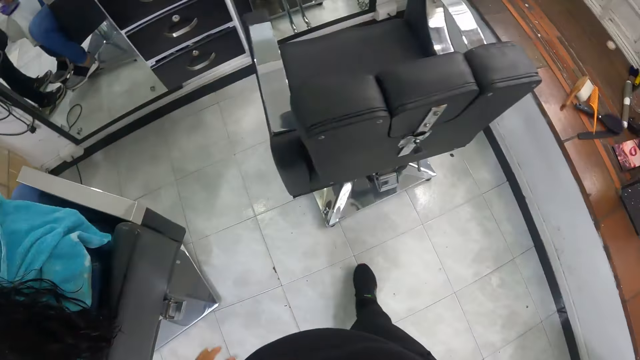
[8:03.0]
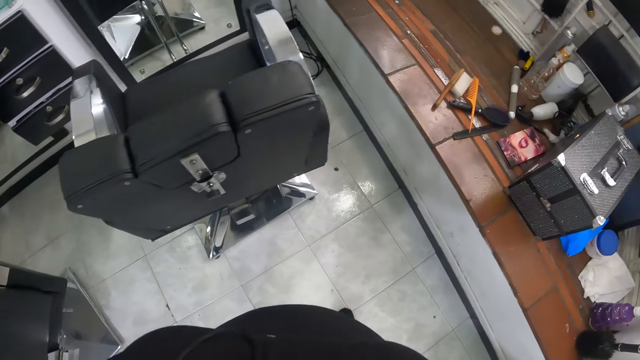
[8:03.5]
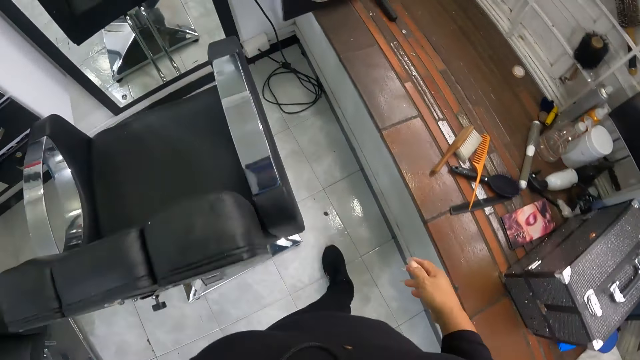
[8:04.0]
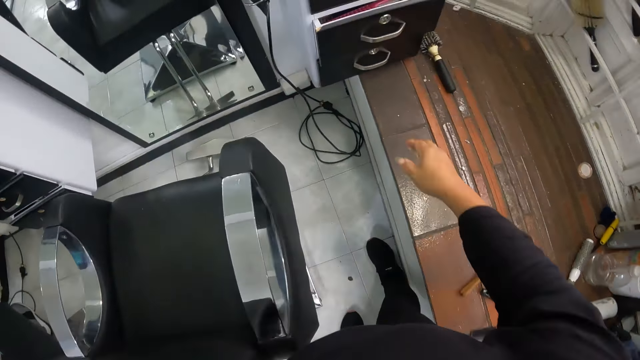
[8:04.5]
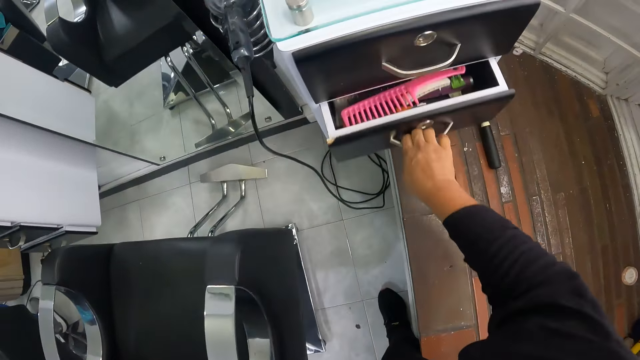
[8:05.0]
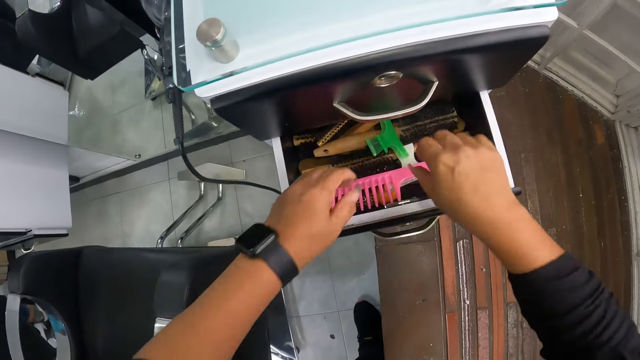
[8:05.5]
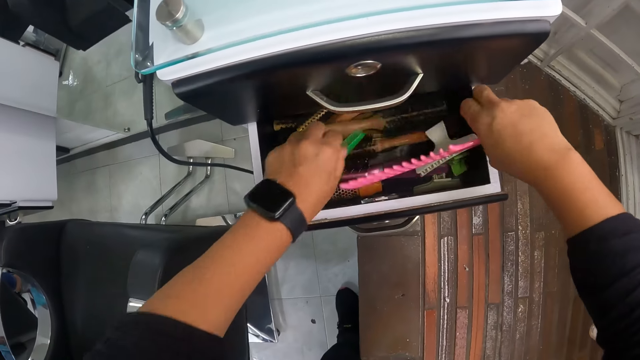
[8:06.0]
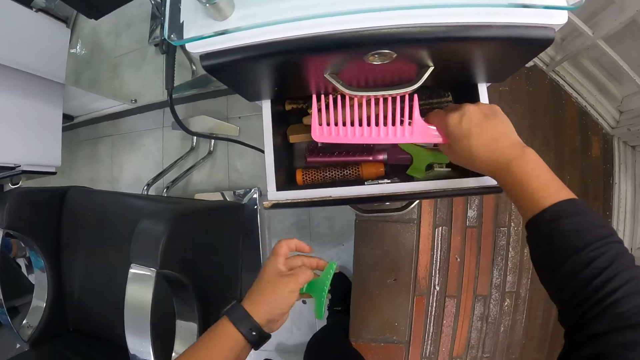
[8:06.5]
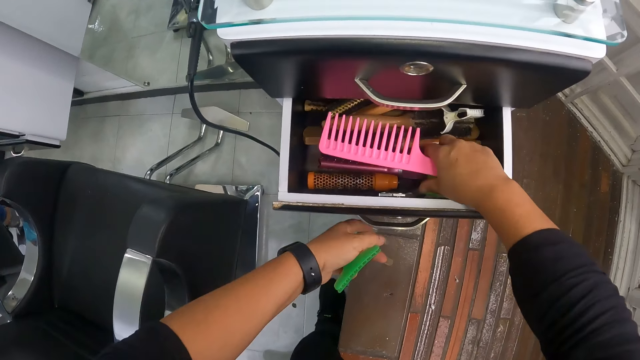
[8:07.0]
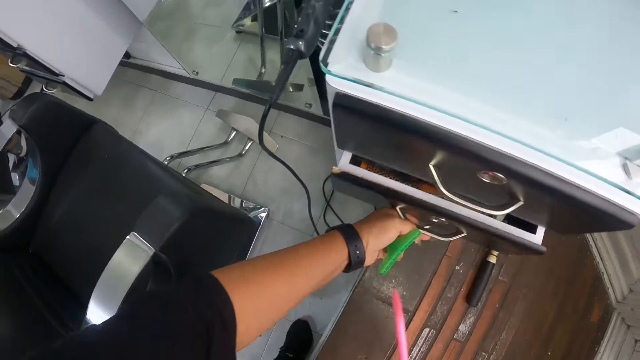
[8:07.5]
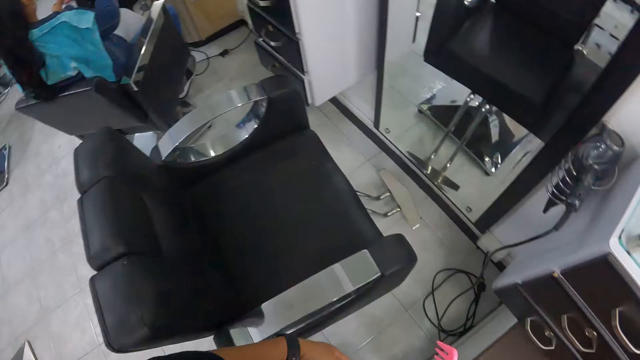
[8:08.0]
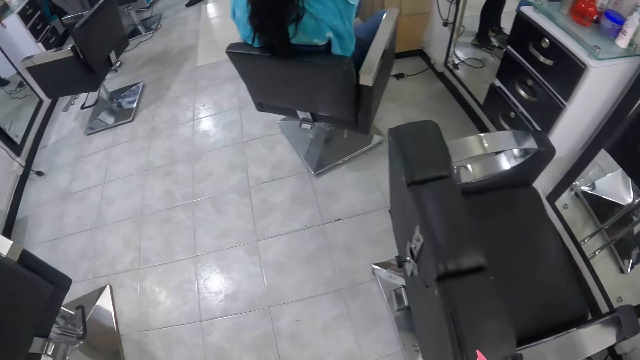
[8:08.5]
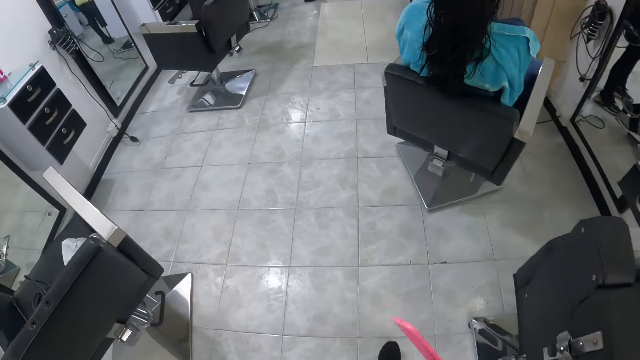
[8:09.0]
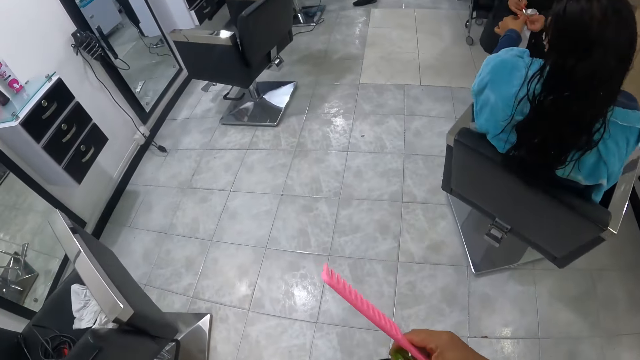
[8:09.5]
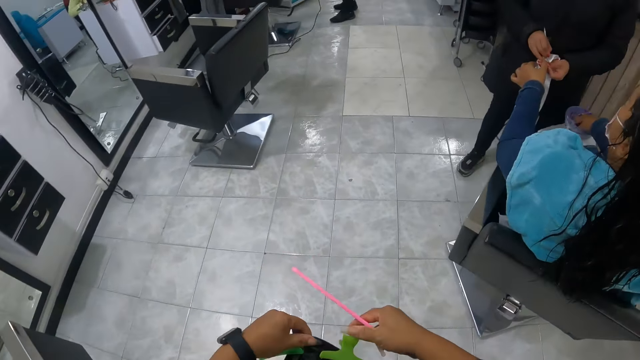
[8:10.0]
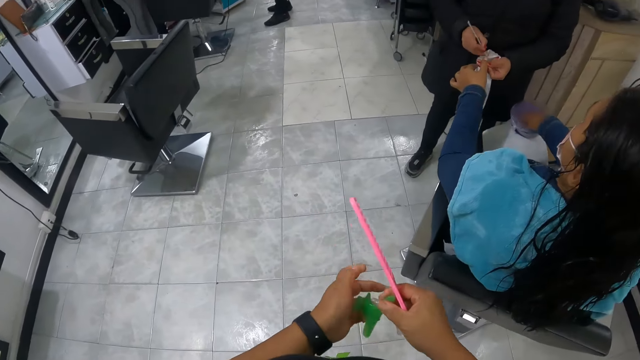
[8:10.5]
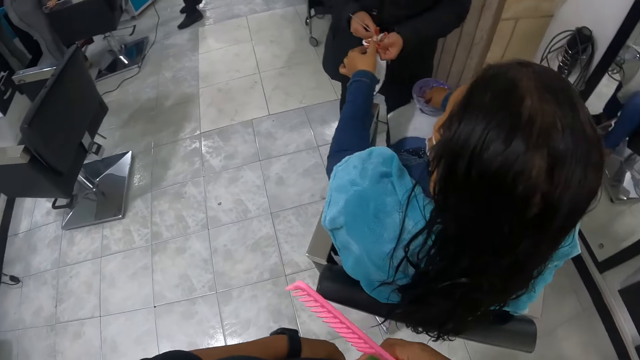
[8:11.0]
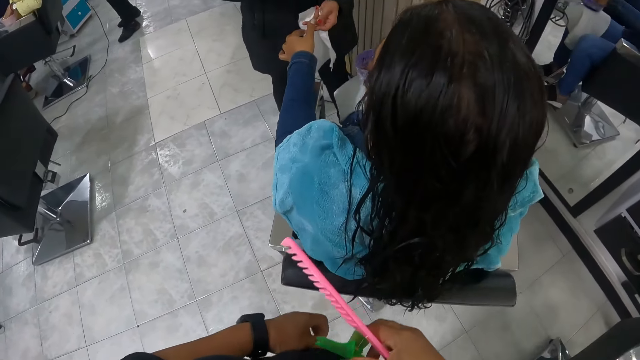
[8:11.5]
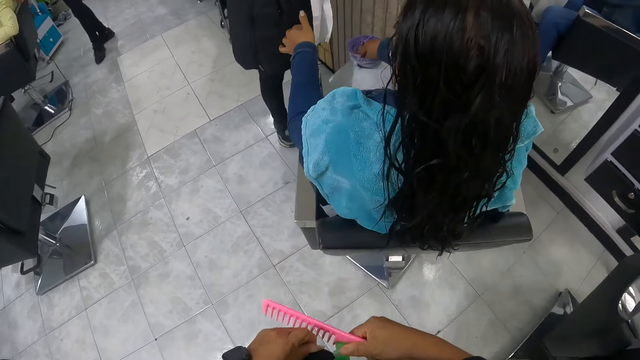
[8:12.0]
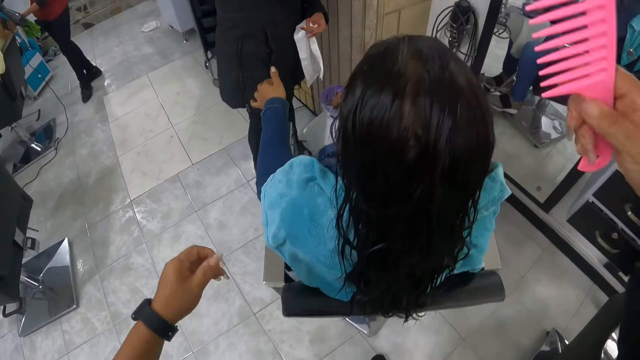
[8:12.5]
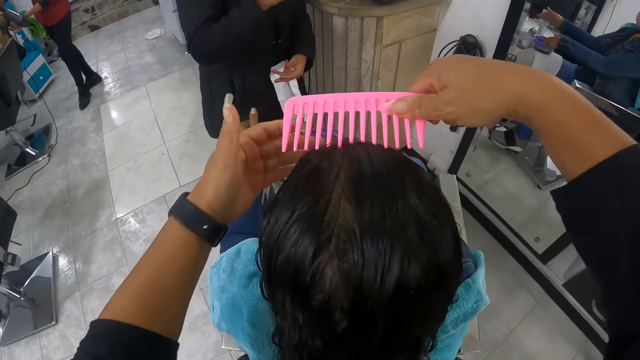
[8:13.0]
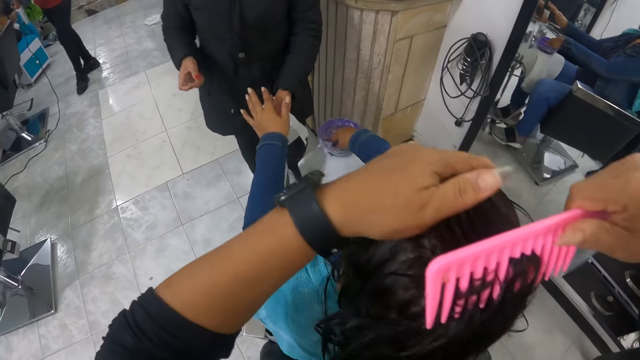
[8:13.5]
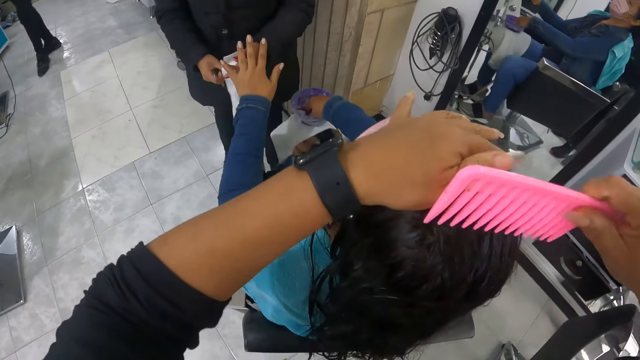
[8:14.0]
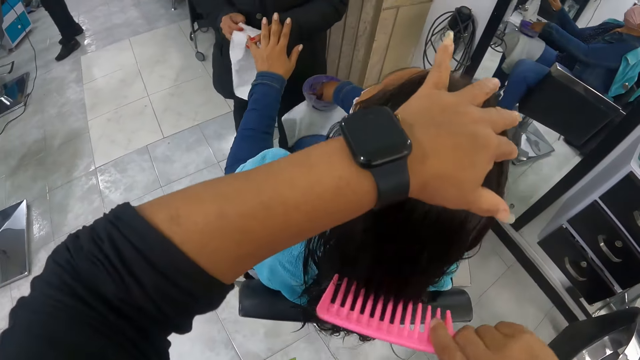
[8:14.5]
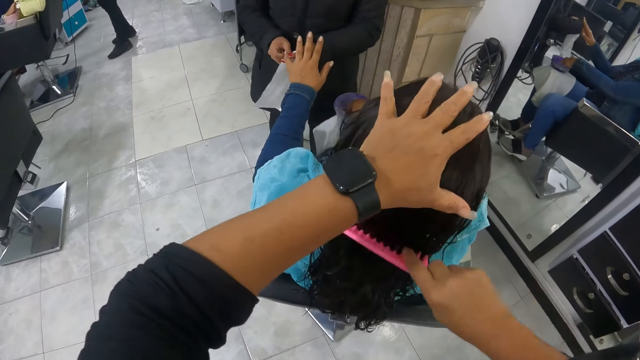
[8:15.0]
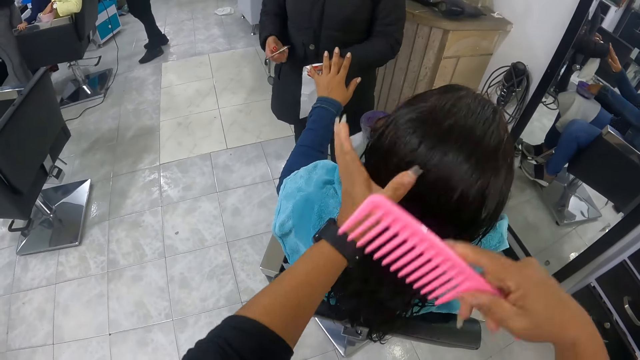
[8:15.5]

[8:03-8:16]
The camera wearer walks around. She opens a drawer with her right hand. She picks up a comb from the drawer and picks up a hairclip from the drawer. She carries the comb with her right hand and carries the hairclip with her left hand. She closes the drawer with her left hand. She walks around. She puts the hairclip in the apron. She combs the woman's hair with the comb in her right hand.

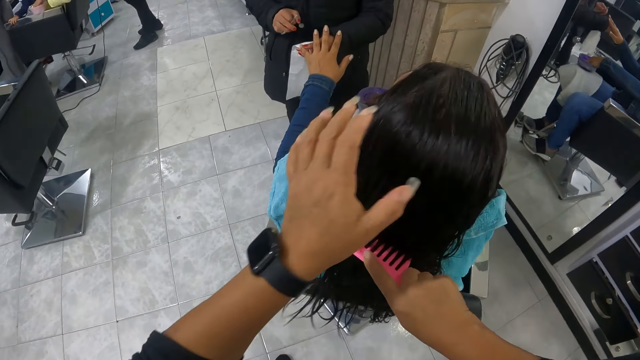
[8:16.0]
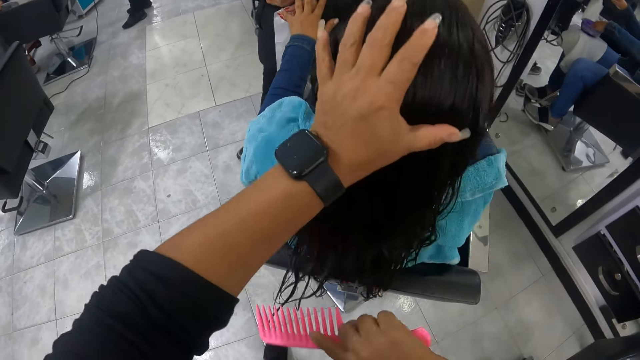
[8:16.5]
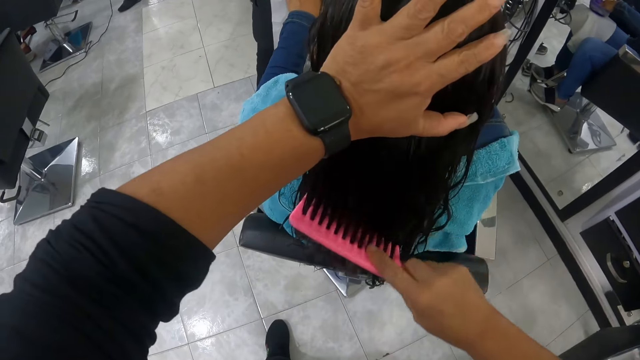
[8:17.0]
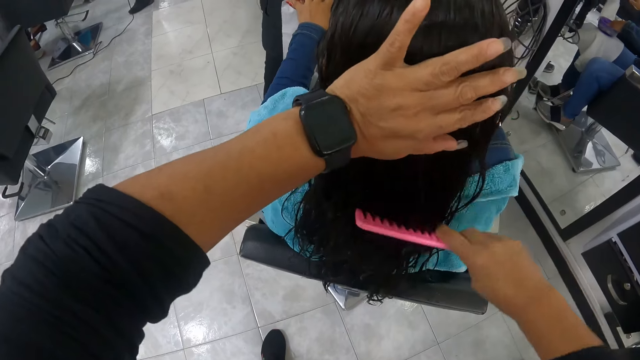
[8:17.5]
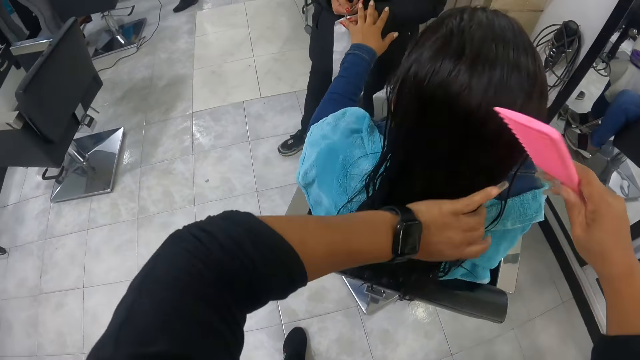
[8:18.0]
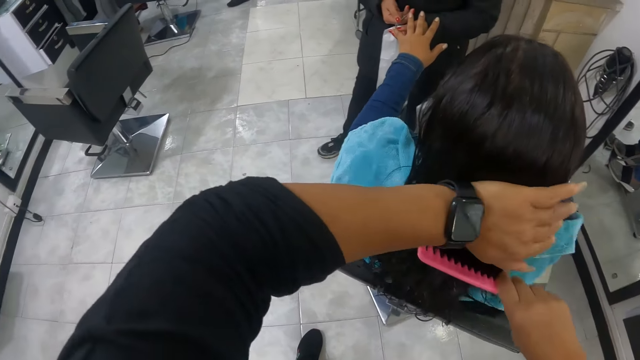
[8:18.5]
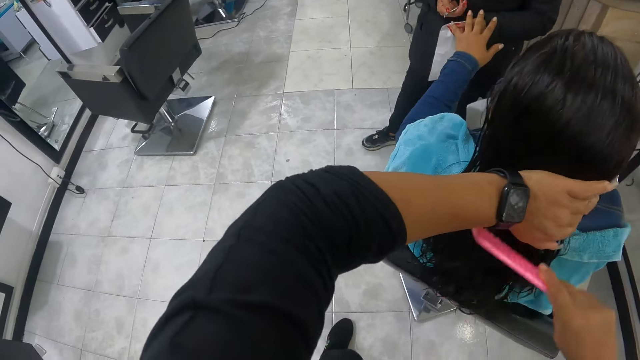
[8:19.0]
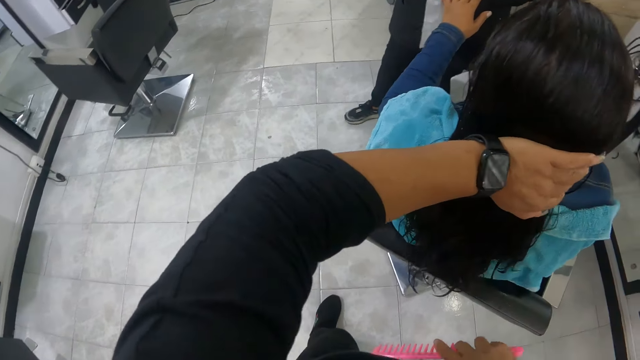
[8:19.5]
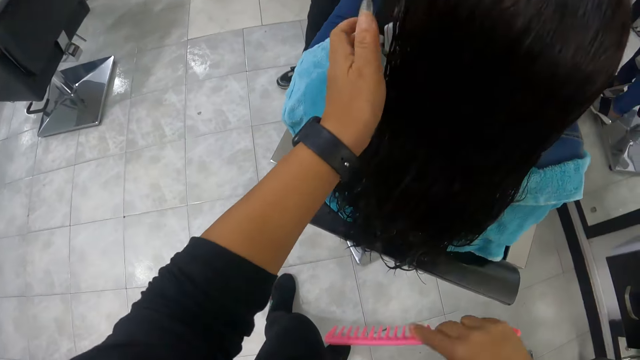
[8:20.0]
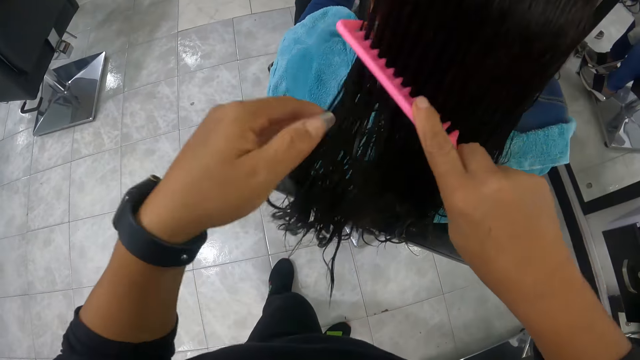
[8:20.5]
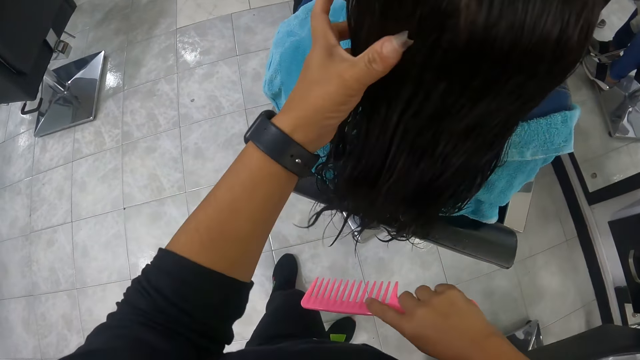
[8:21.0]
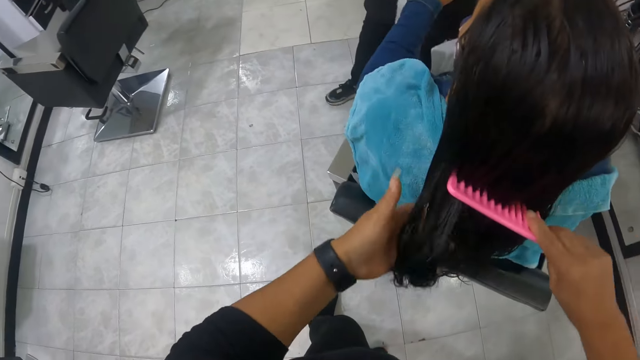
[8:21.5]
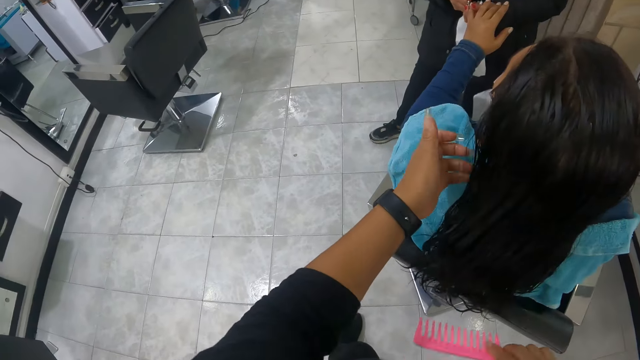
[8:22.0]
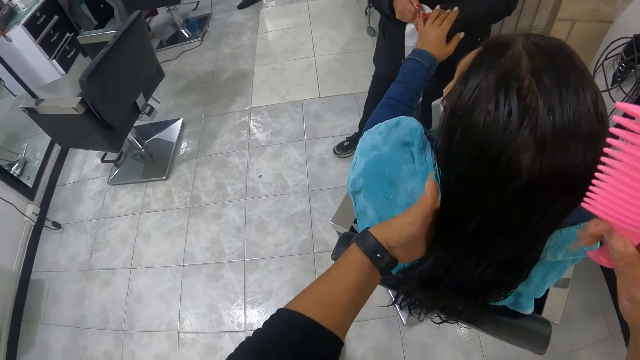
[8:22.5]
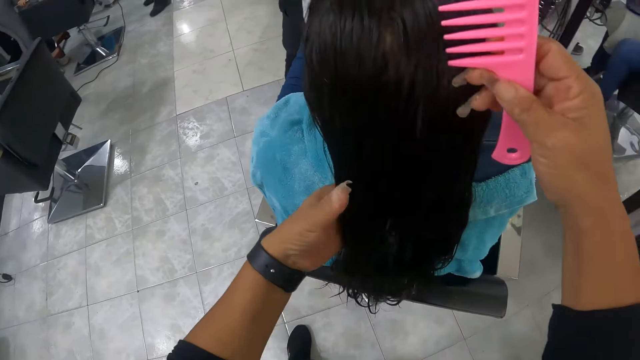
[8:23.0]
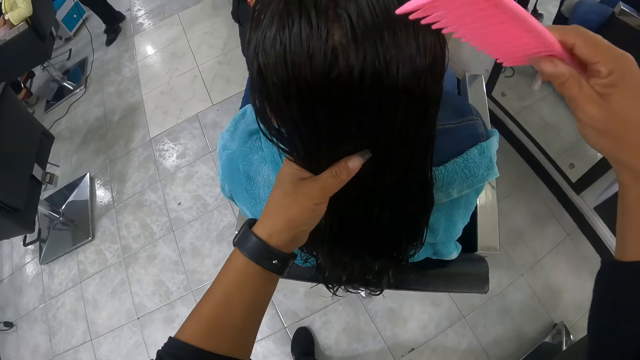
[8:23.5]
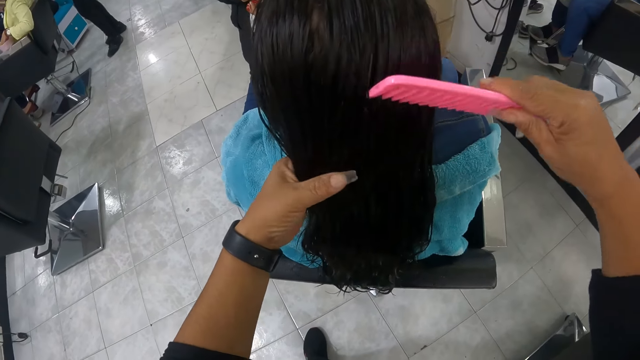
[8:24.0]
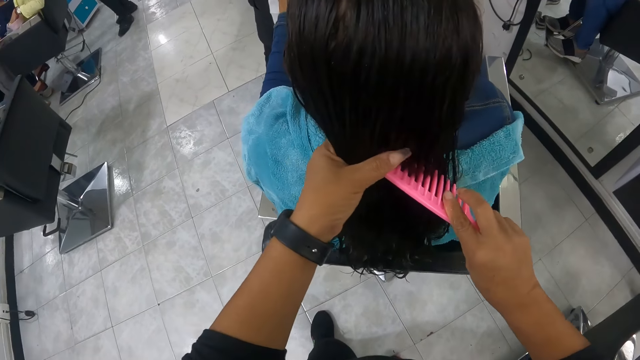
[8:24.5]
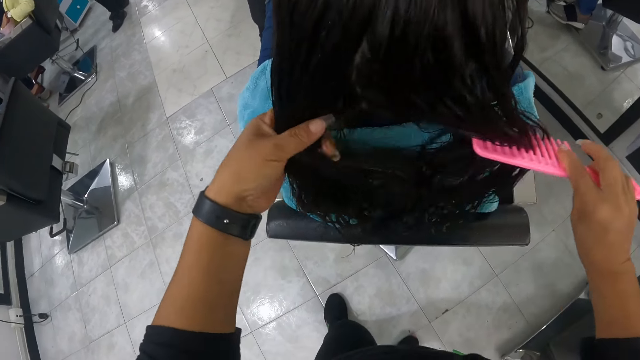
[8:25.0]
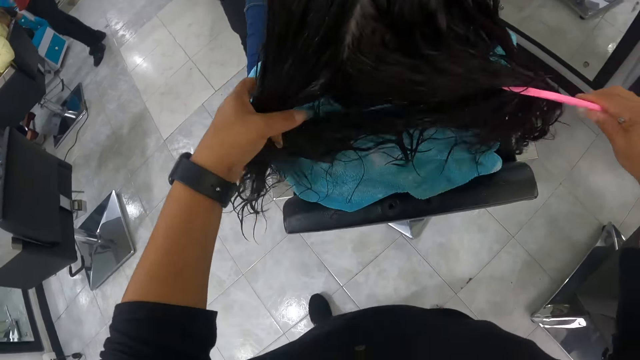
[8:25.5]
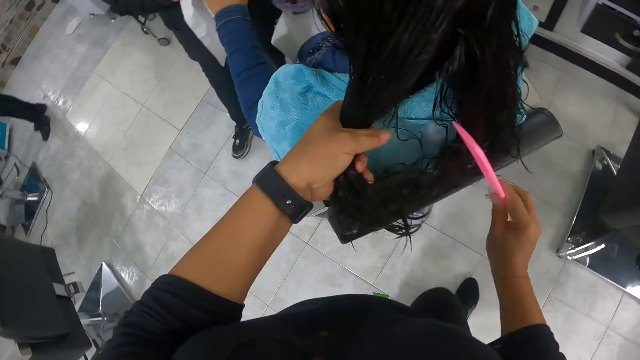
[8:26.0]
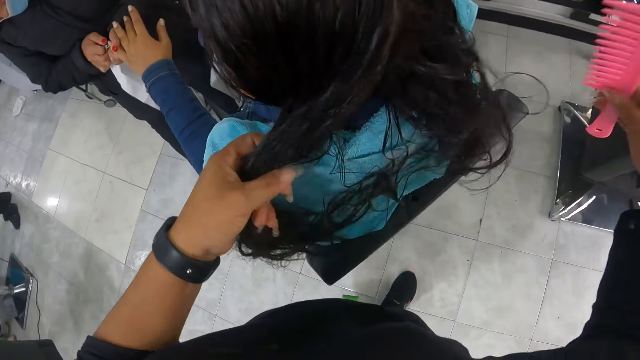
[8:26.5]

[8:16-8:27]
A woman makes the nails of another woman. The camera wearer sections the other woman's hair with the comb in her right hand.
